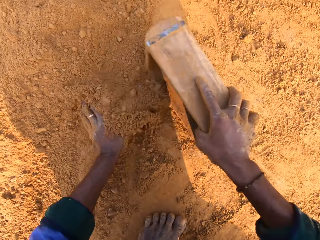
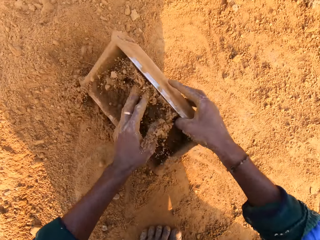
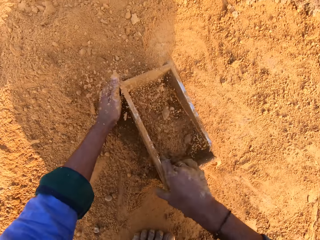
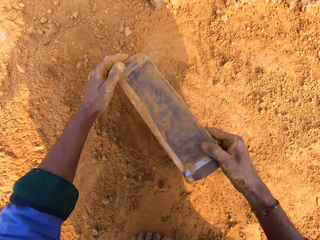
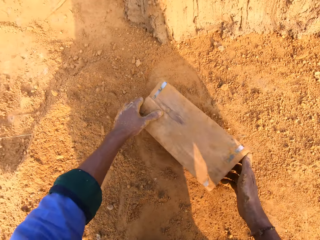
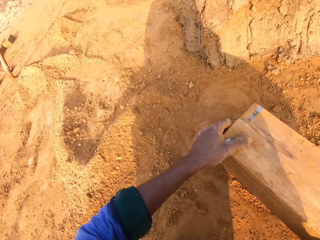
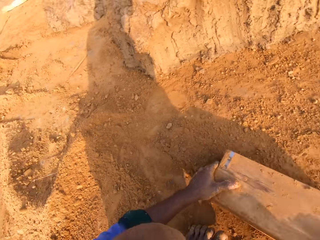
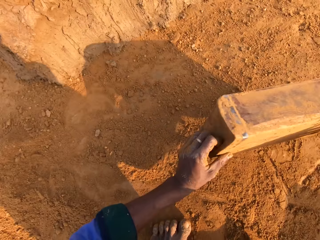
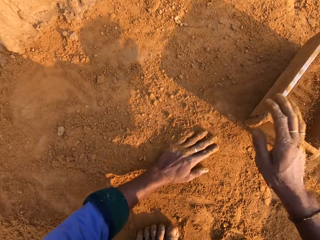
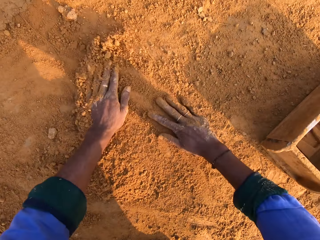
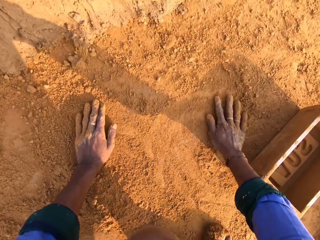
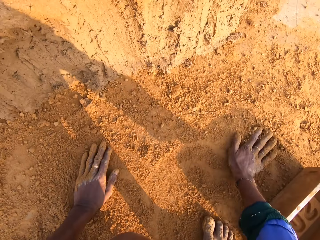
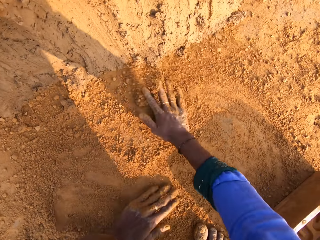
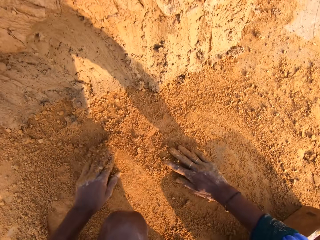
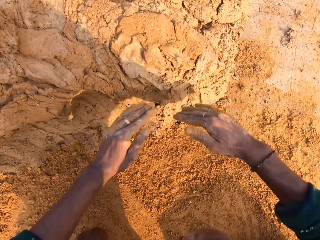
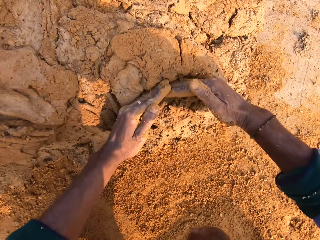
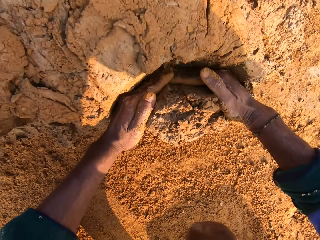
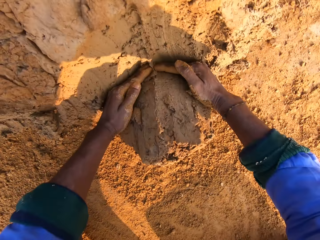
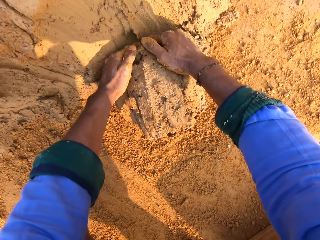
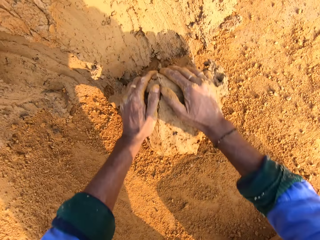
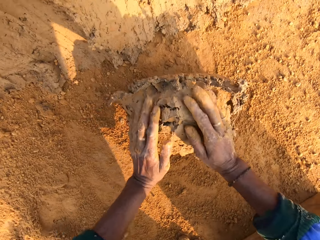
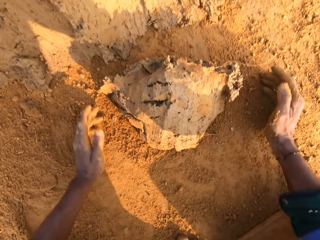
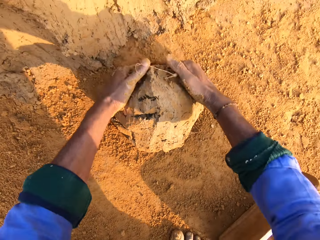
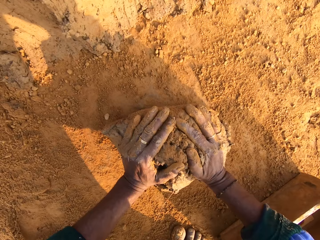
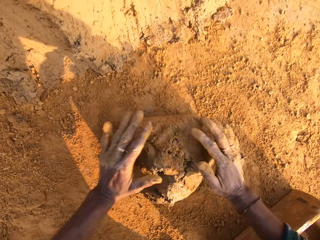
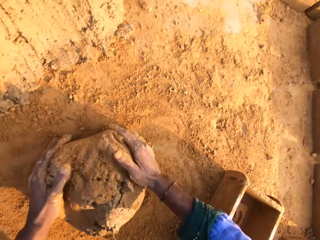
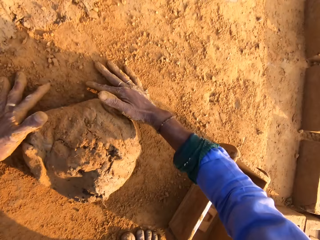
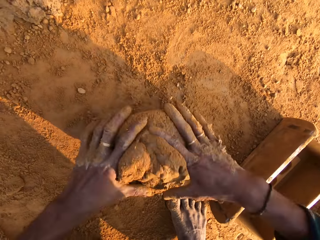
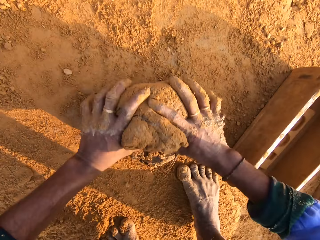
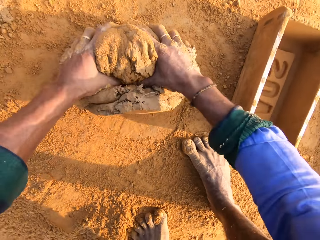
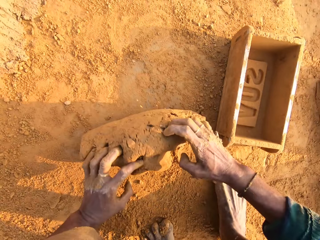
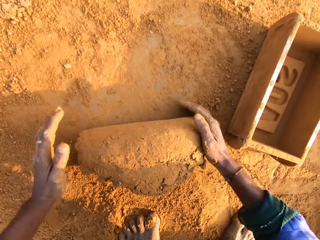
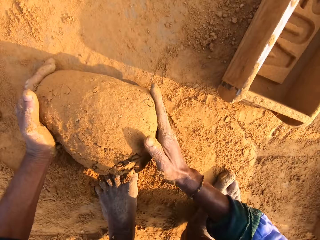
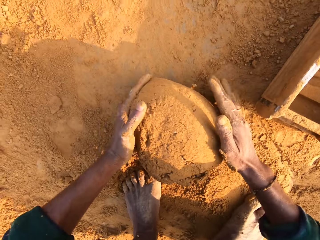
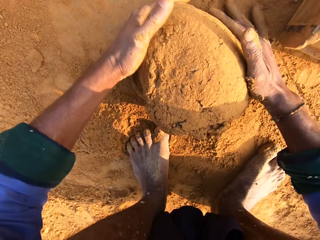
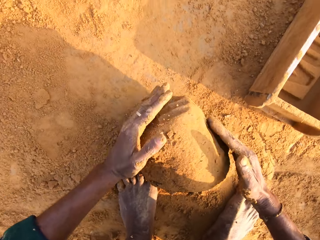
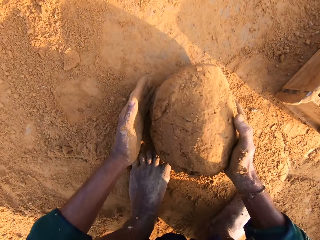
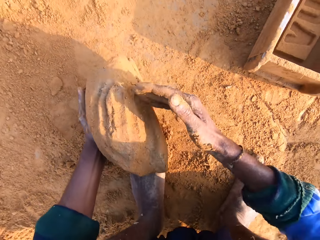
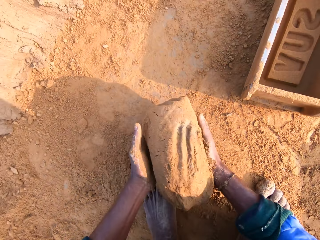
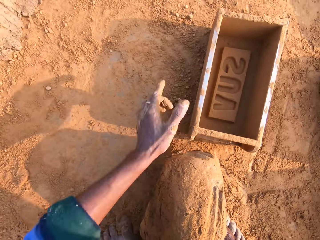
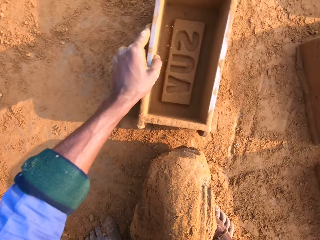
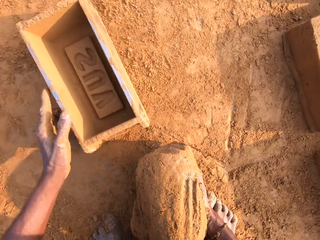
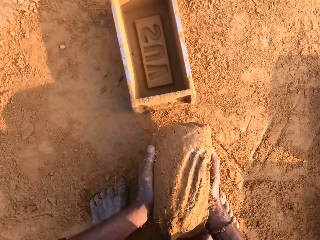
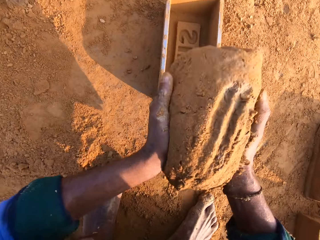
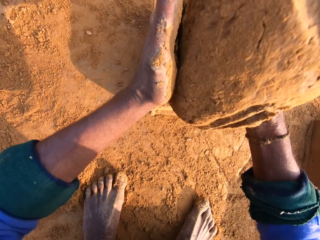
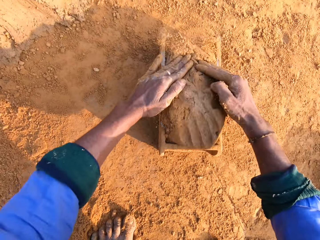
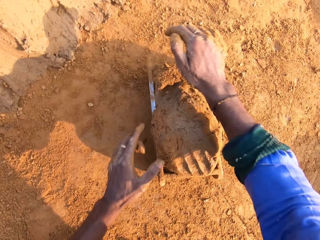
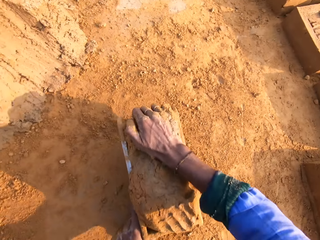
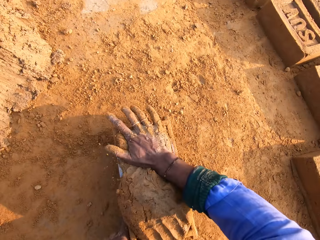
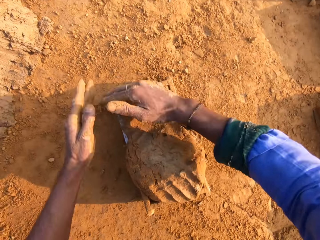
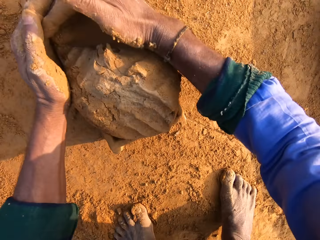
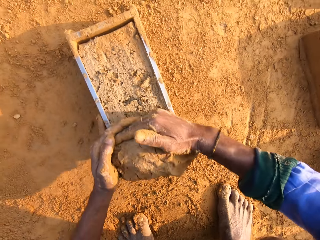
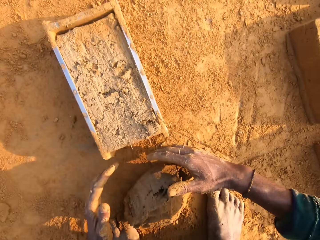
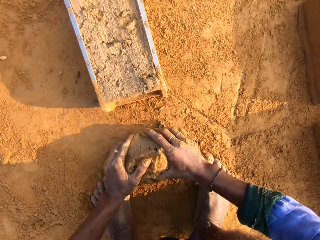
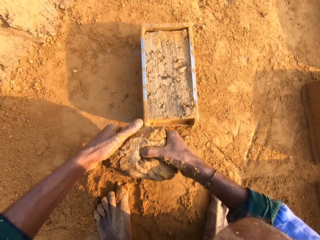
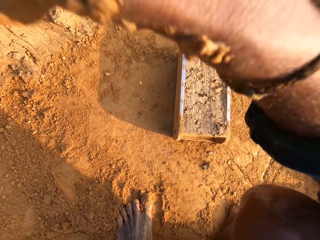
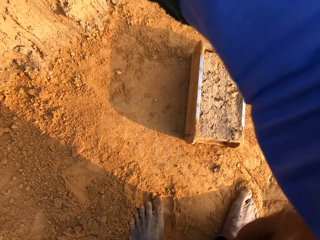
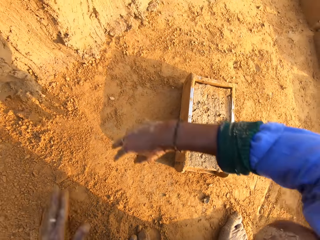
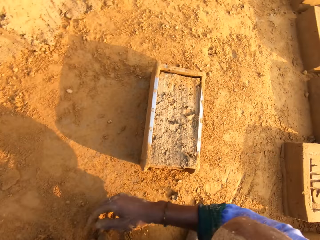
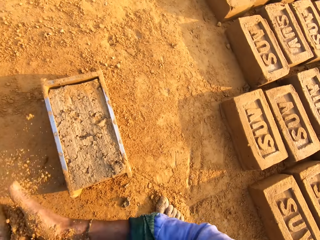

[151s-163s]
The camera wearer carries the brick mold with the right hand. They move the soil in the brick mold and pour the soil on the ground. They collect soil with the brick mold. They drop the brick mold on the ground. They rub both hands on the ground. They cut the clay with both hands. They scoop the molding clay. They roll the clay on the ground. They carry the clay with the right hand. They pull the brick mold closer with the left hand. They drop the clay in the brick mold. They remove the excess clay from the brick mold with both hands. They carry the clay with both hands and drop the clay on the ground.

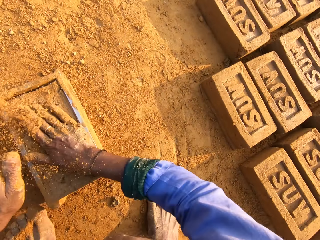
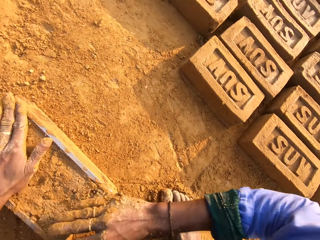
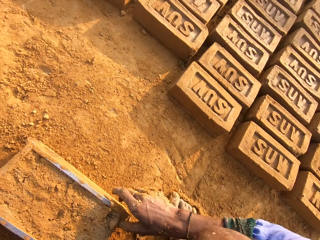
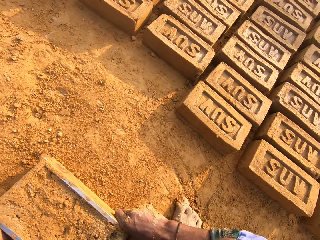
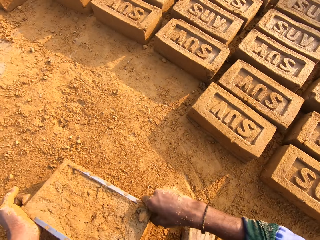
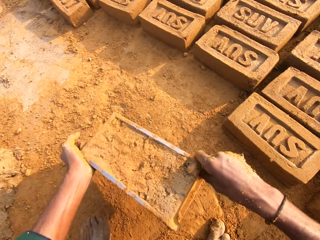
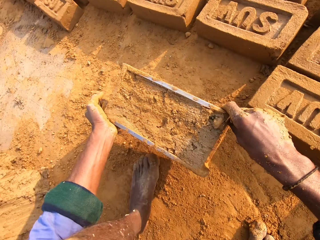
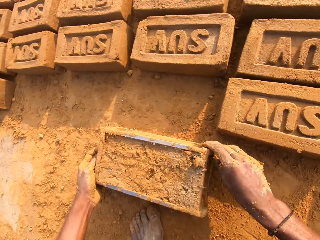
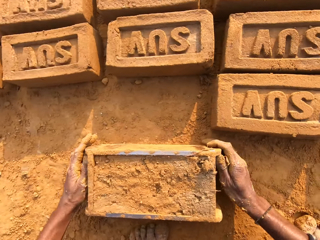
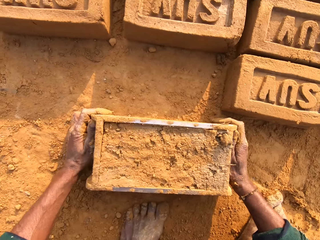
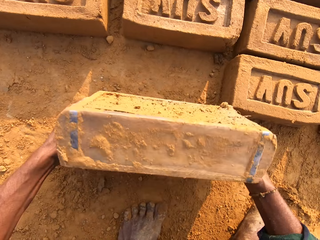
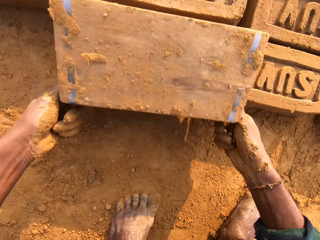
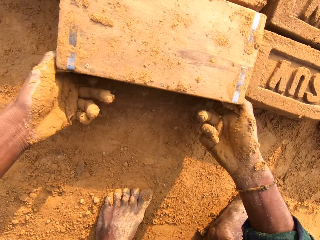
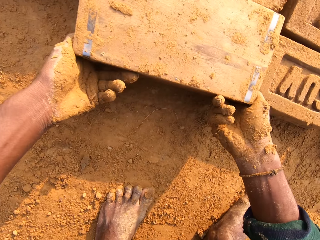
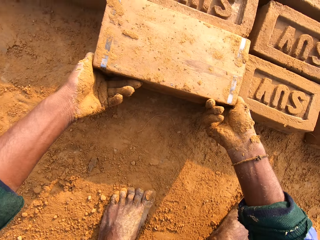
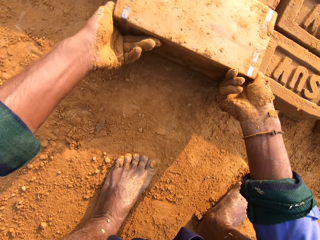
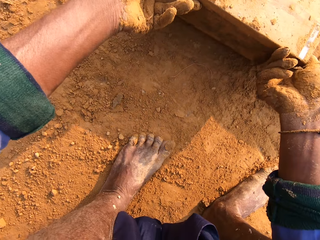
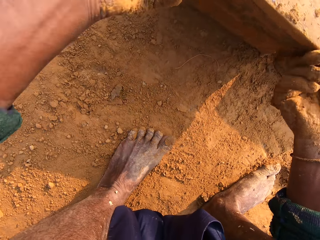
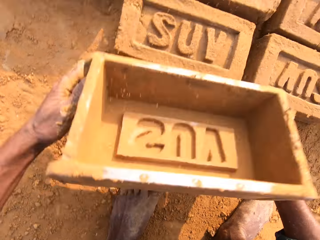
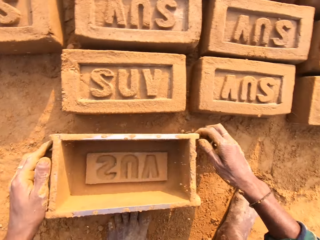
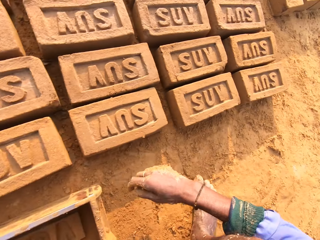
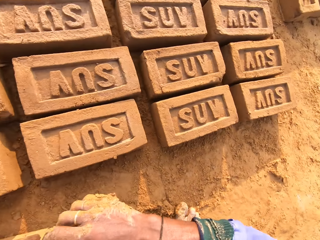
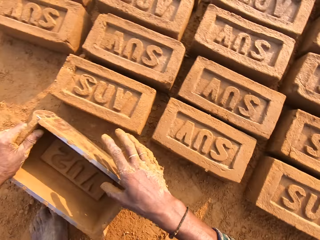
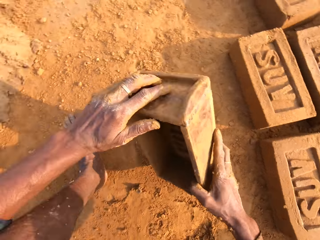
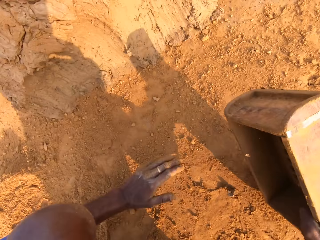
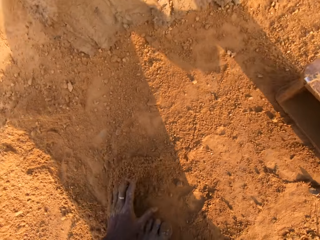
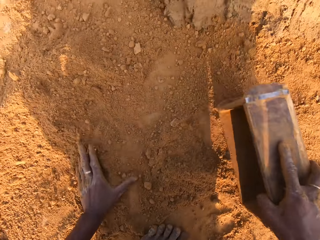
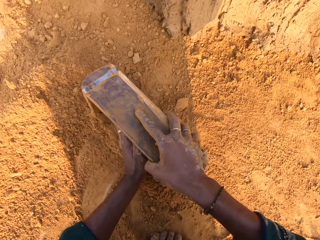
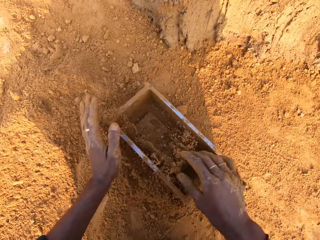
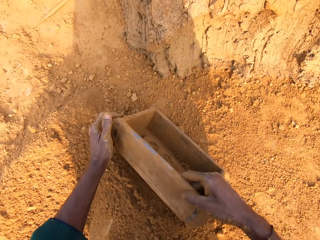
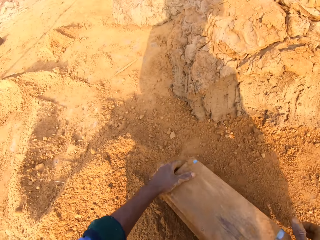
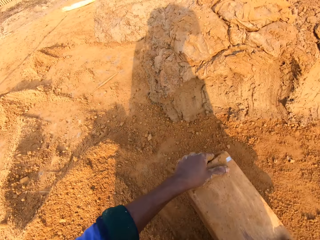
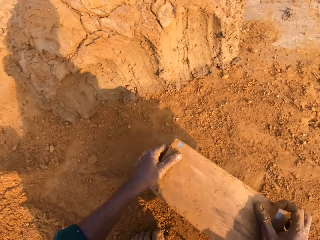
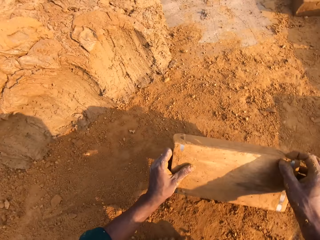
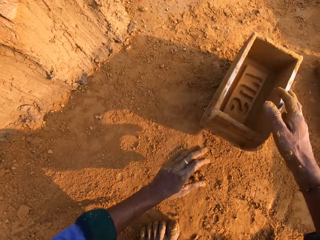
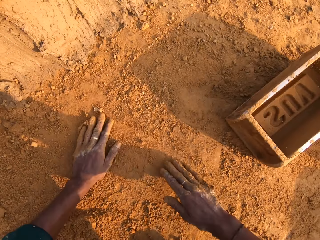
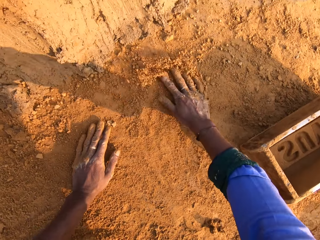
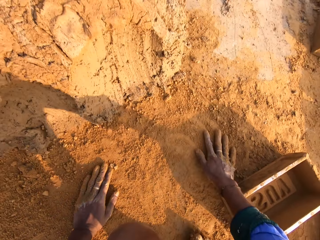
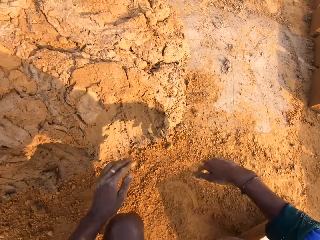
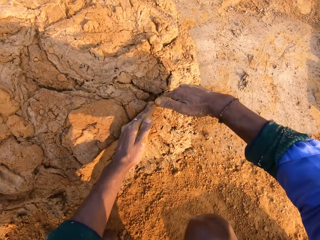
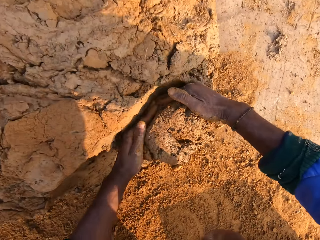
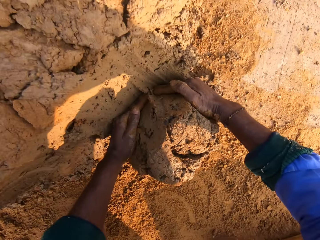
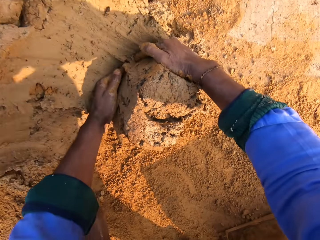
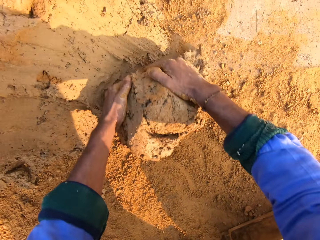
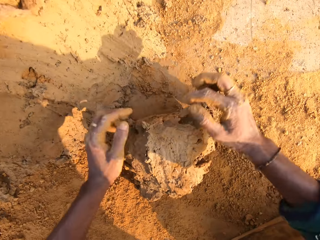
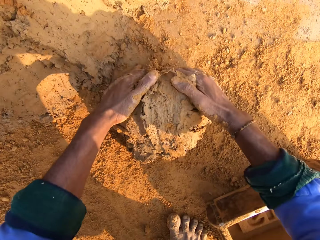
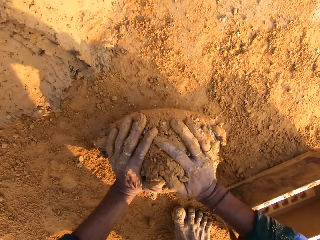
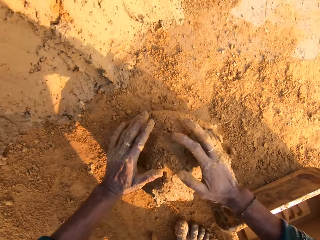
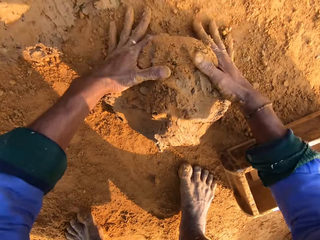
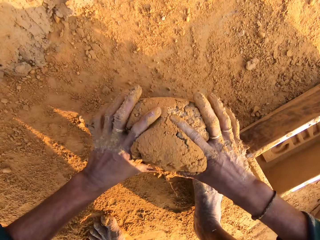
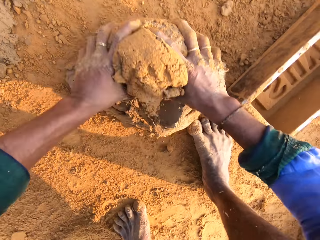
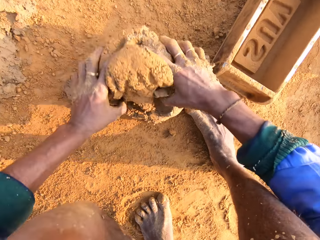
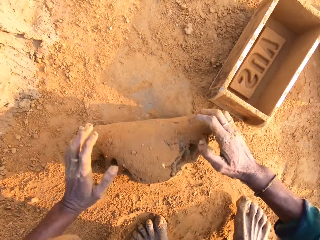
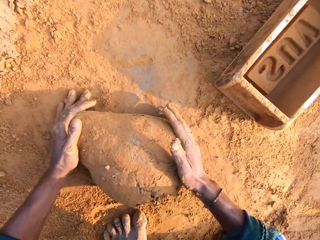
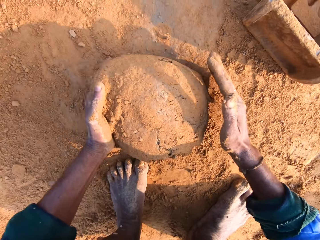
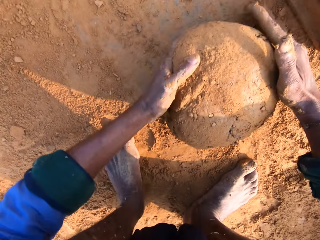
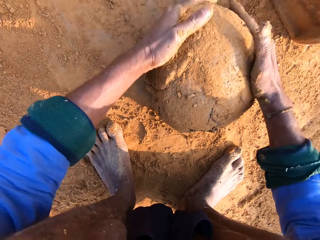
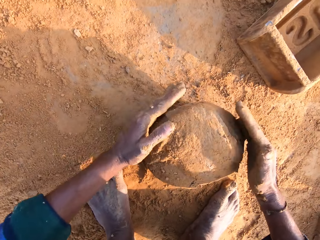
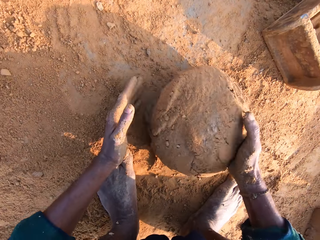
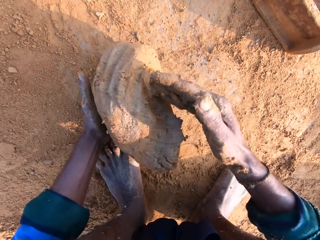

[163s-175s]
The camera wearer picks the soil with both hands. They pour the soil on the clay. They cover the brick mold with soil. They carry the brick mold with both hands and drop the brick mold on the ground. They turn the brick mold on the ground. They carry the brick mold with both hands and drop the brick mold on the ground. They remove the brick from the brick mold. They carry the brick mold on the ground. They rub the left hand on the soil. They put the soil in the brick mold and pour the soil on the ground. They collect soil with the brick mold. They drop the brick mold on the ground. They rub both hands on the soil. They cut the clay with both hands. They scoop the molding clay. They roll the clay on the ground with both hands.
